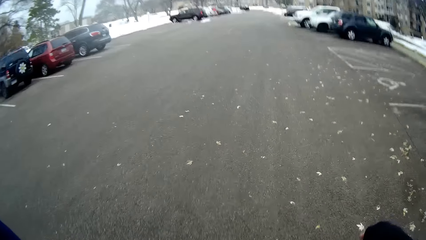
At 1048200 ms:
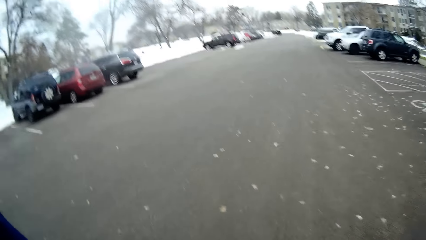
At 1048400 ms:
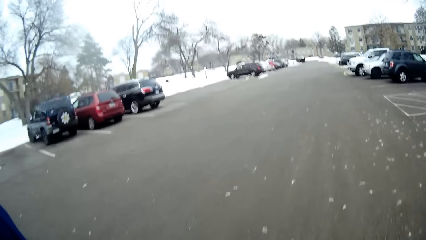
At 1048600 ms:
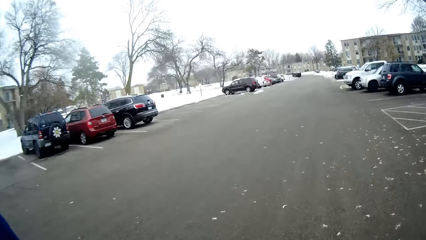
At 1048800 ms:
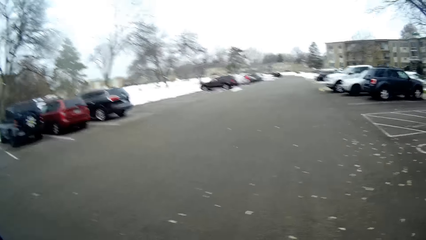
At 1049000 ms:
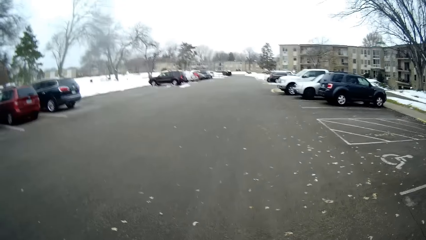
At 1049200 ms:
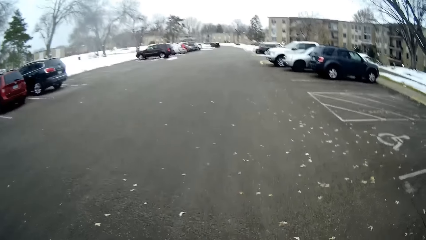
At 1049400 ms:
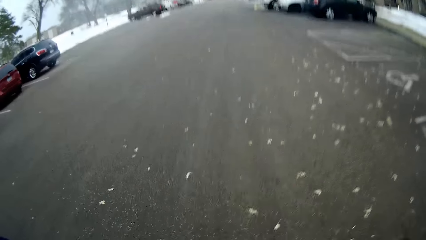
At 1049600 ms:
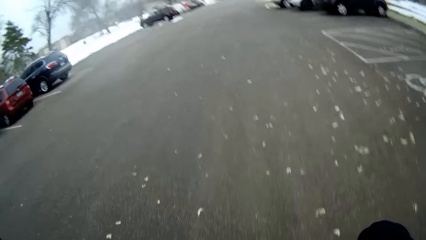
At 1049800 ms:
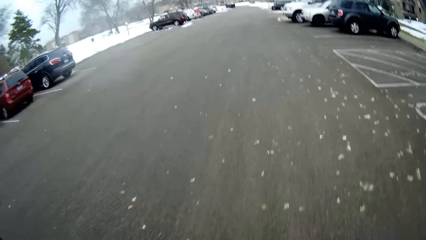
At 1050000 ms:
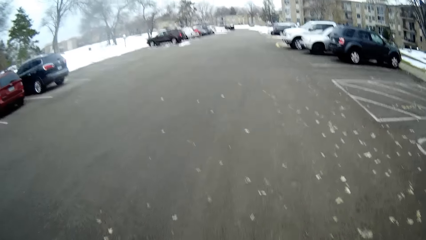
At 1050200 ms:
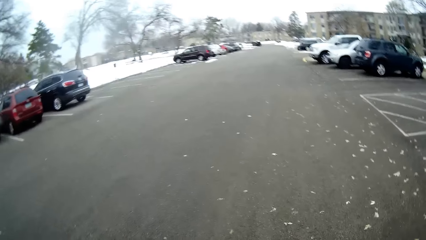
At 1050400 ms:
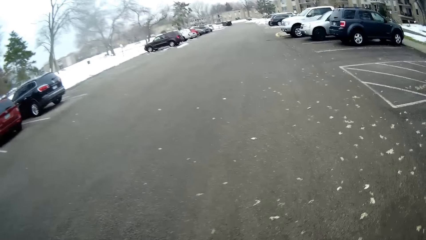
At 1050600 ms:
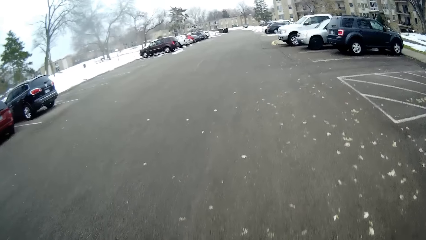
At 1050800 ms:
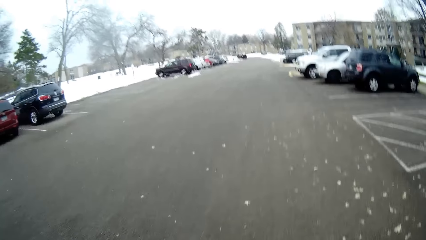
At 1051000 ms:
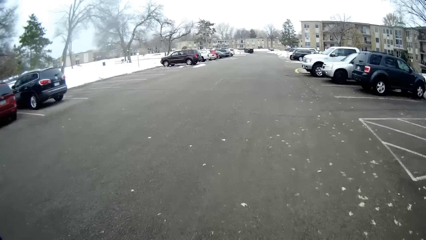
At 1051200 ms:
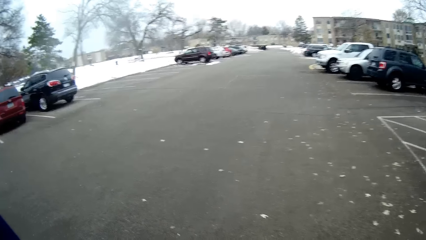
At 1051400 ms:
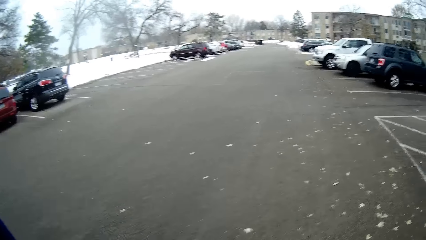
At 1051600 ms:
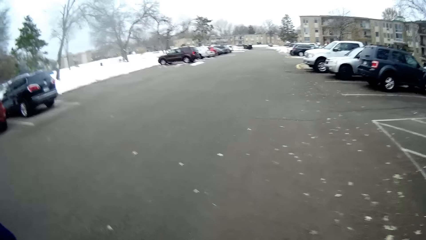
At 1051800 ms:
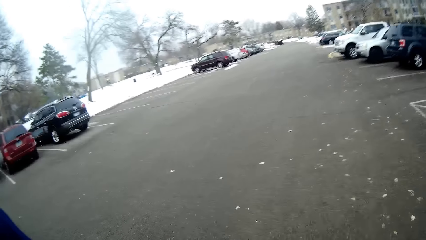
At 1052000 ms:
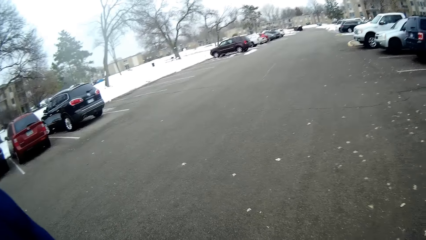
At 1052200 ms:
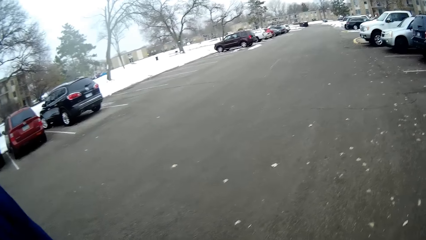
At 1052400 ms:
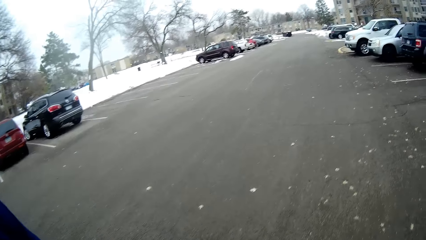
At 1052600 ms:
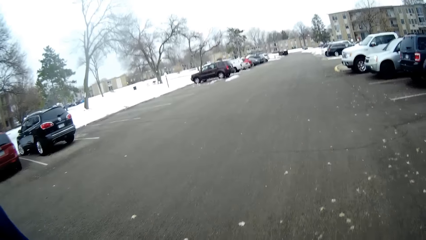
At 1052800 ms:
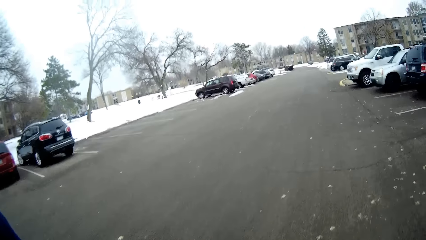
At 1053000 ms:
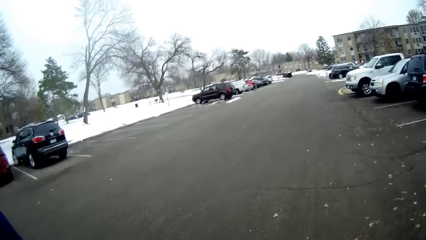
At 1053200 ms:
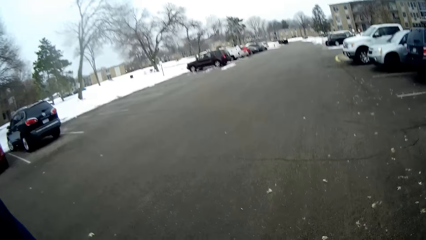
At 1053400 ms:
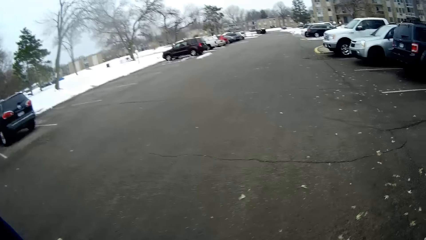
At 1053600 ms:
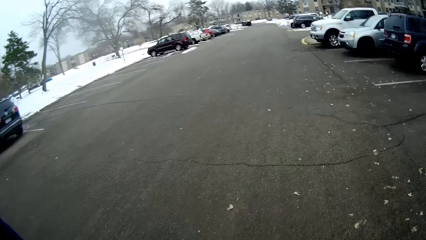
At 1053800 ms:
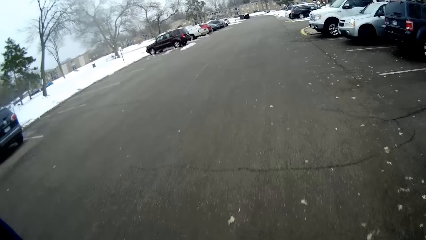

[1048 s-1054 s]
The camera wearer shakes the right hand. They walk around.

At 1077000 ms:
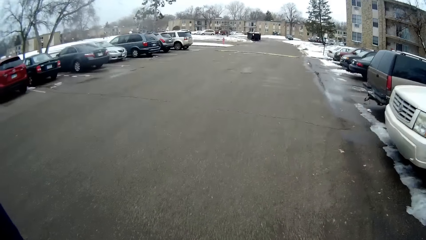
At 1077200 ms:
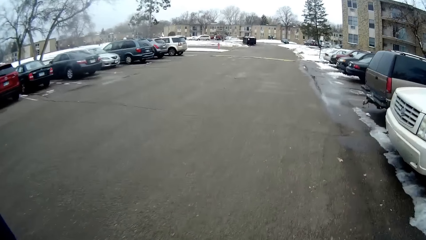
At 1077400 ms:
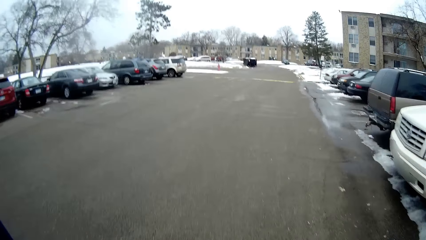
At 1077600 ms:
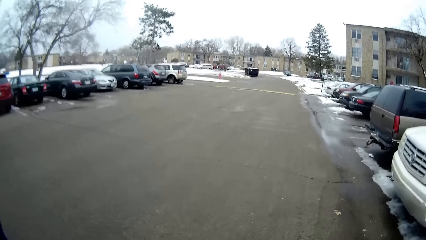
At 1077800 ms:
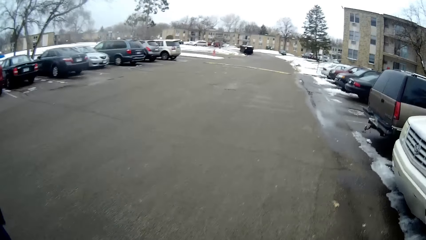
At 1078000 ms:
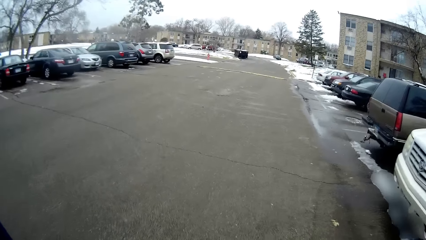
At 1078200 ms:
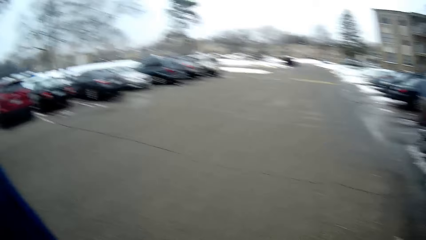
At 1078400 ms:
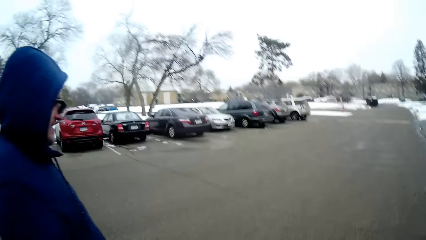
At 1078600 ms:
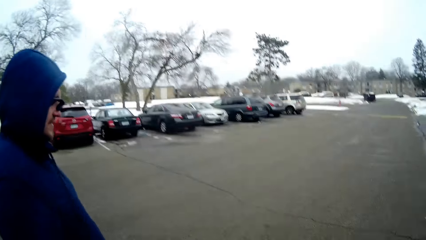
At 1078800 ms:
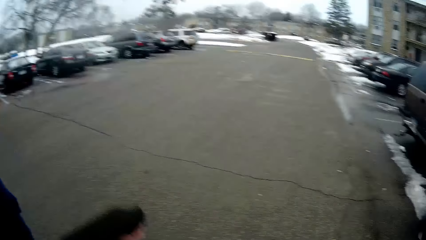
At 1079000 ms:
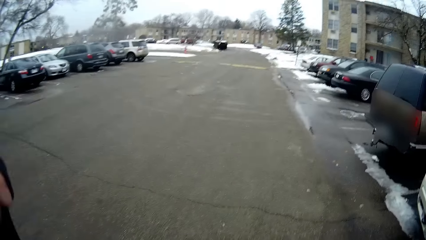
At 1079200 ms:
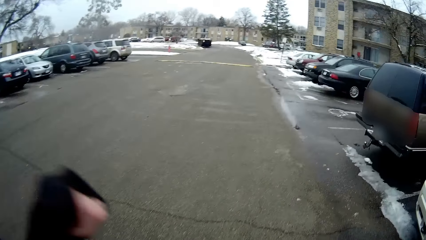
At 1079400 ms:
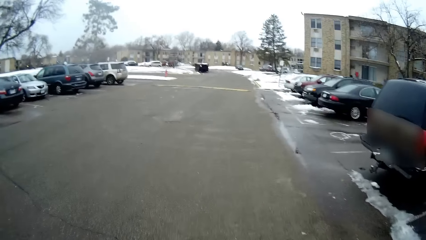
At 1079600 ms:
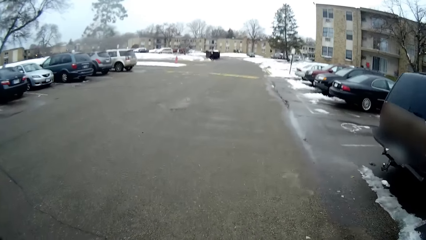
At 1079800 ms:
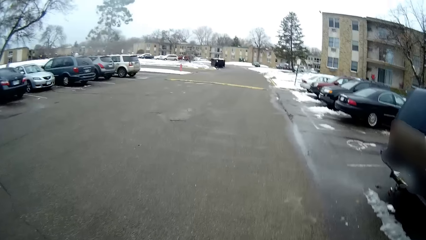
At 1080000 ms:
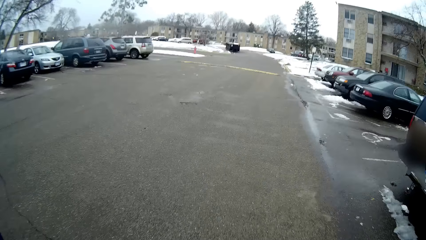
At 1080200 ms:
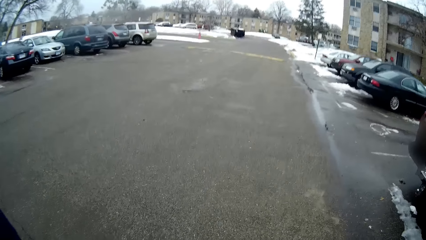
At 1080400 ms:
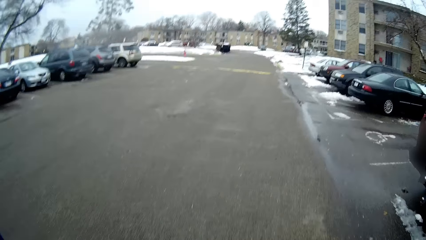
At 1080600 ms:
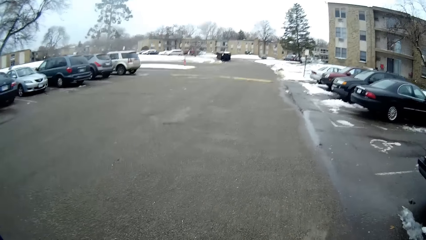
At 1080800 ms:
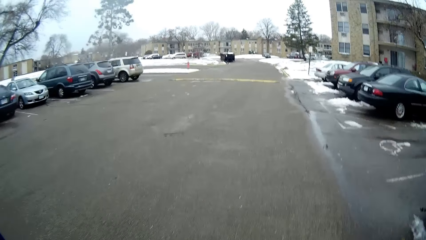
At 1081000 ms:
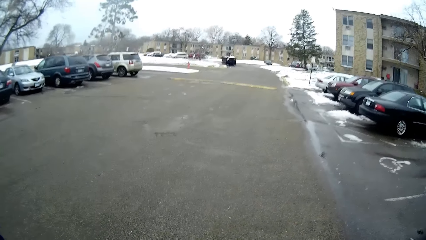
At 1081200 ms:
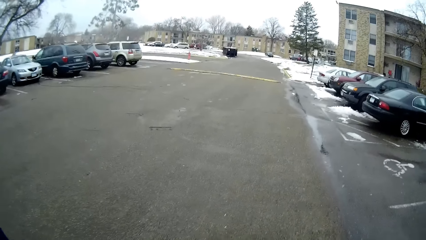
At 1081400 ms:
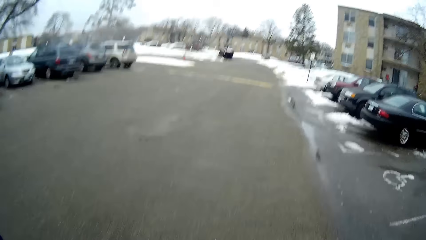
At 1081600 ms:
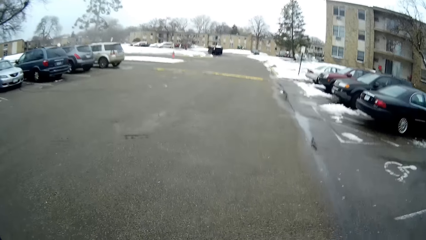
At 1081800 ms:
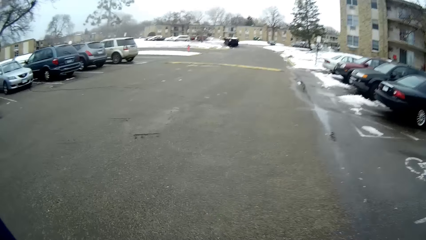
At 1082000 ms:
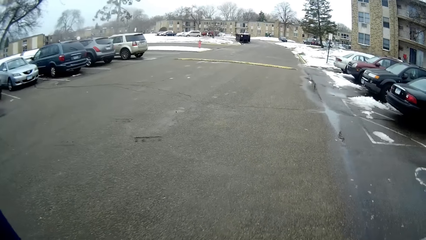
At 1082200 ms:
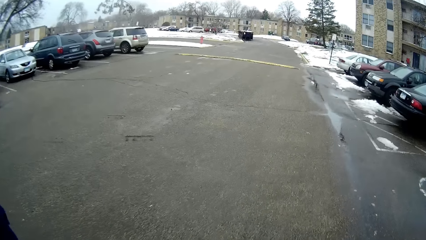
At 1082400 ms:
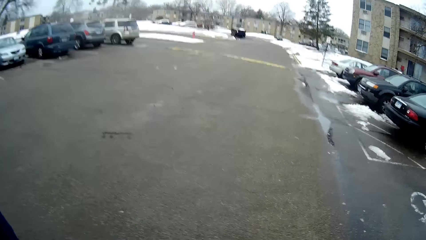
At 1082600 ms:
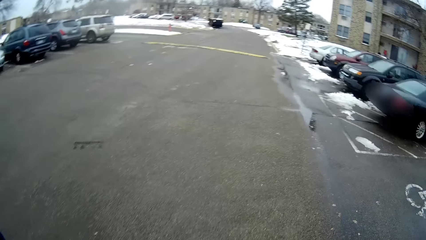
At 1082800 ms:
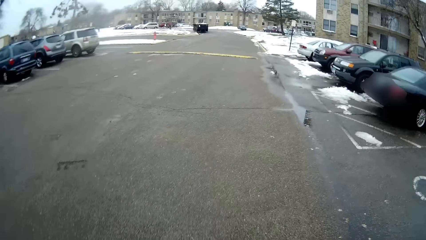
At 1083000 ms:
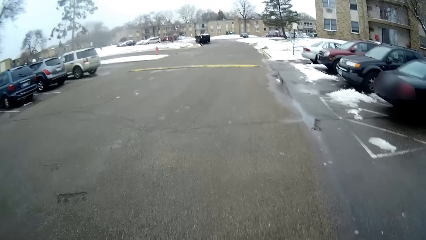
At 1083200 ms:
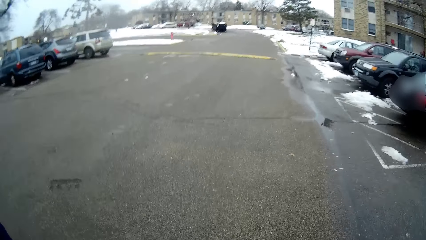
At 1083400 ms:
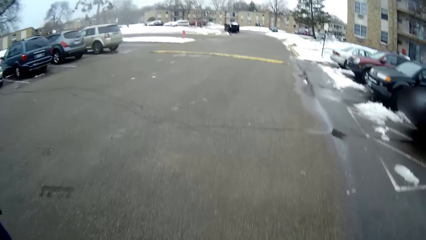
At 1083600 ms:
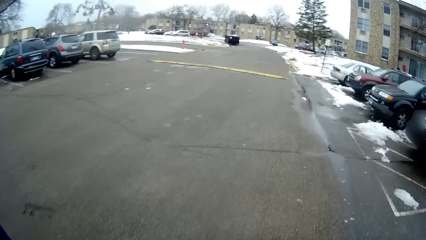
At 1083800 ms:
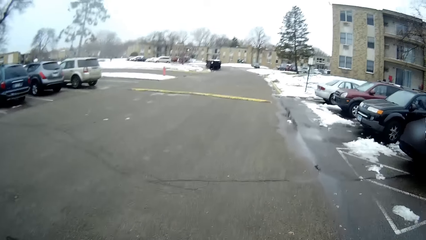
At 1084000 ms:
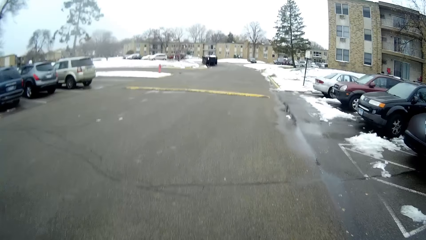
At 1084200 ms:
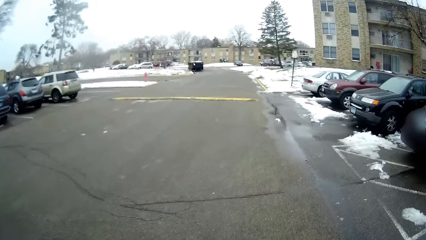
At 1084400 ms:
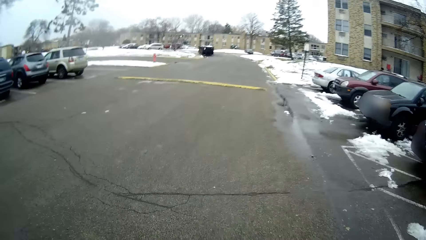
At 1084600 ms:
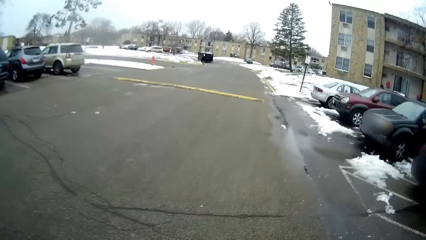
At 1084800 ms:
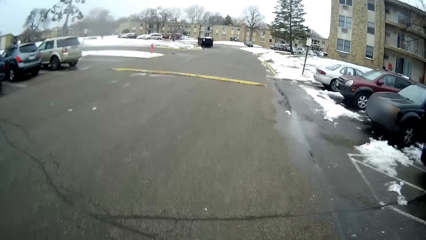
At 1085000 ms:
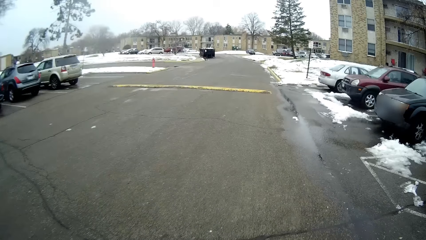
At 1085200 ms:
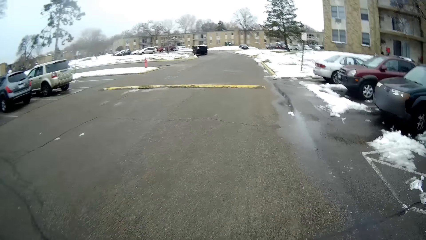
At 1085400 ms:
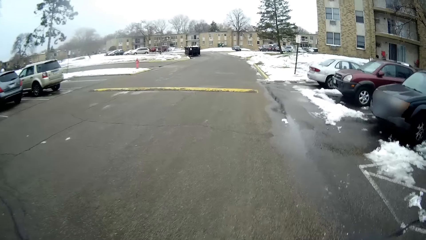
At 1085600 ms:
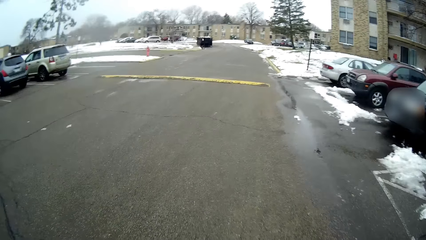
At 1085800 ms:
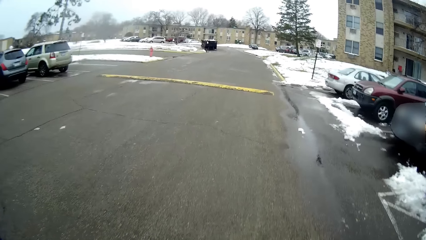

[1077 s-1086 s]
The camera wearer looks at a person. They lift the left hand and drop the left hand. They walk around.
